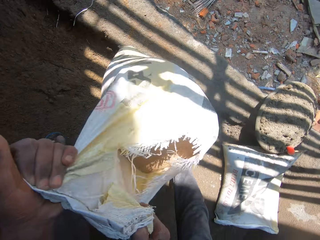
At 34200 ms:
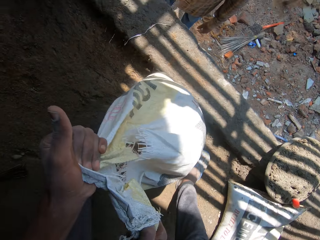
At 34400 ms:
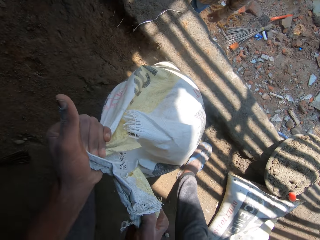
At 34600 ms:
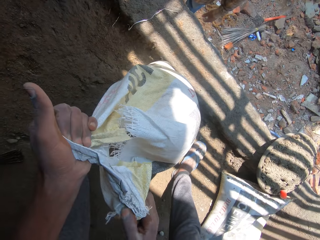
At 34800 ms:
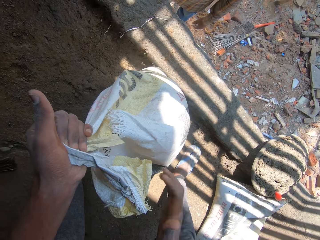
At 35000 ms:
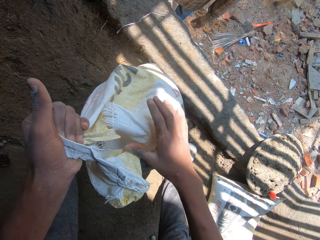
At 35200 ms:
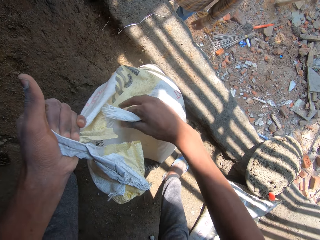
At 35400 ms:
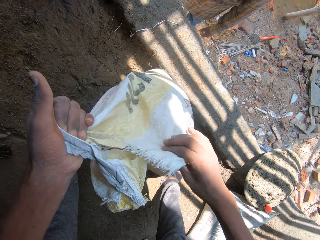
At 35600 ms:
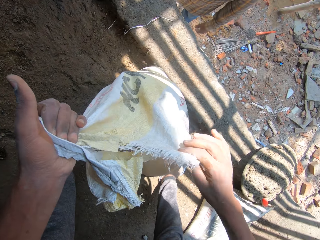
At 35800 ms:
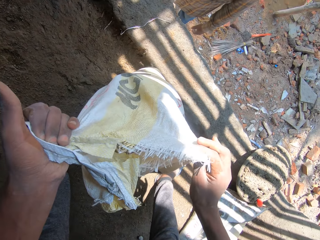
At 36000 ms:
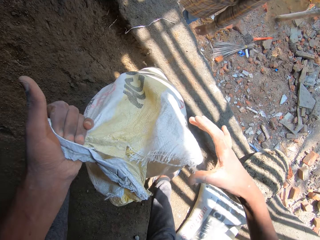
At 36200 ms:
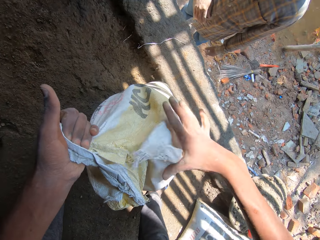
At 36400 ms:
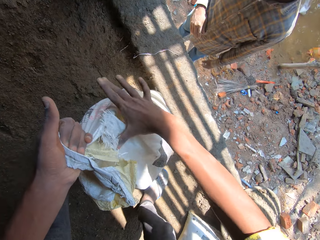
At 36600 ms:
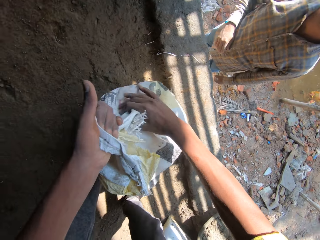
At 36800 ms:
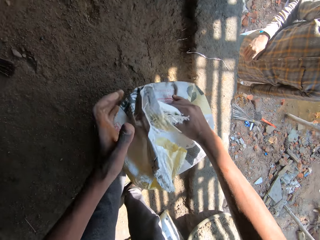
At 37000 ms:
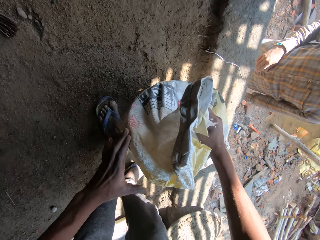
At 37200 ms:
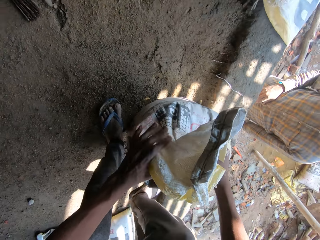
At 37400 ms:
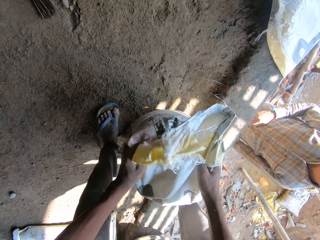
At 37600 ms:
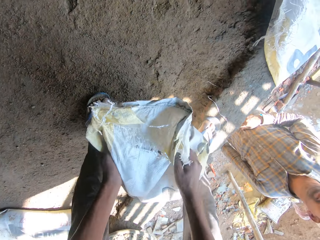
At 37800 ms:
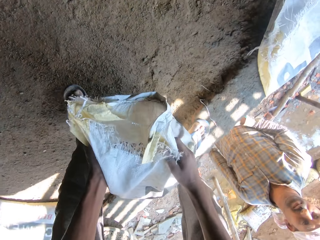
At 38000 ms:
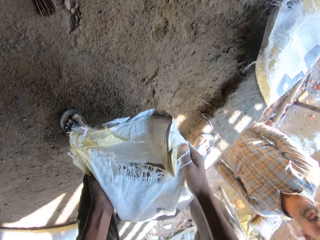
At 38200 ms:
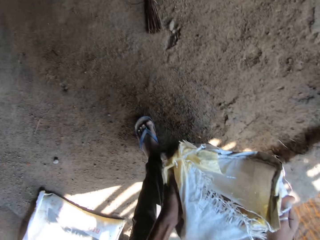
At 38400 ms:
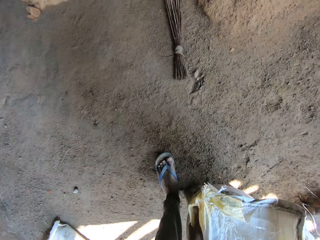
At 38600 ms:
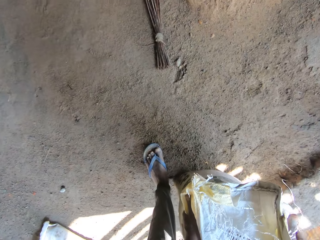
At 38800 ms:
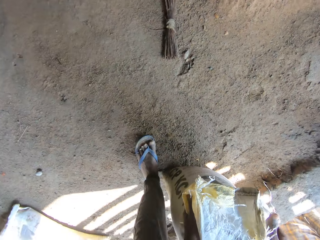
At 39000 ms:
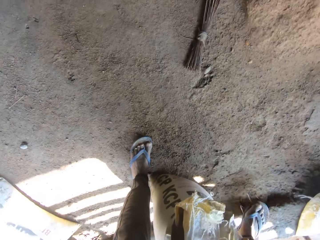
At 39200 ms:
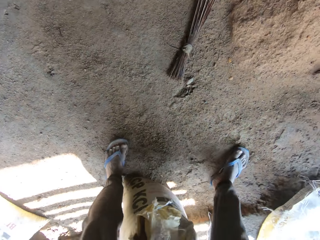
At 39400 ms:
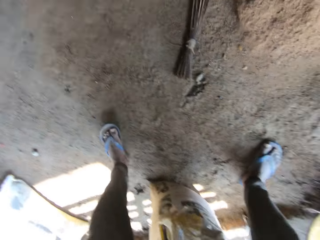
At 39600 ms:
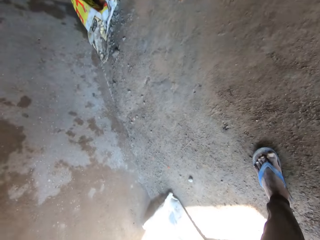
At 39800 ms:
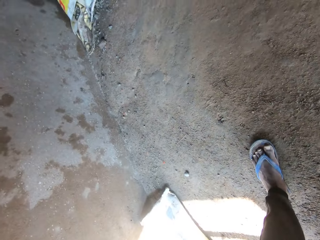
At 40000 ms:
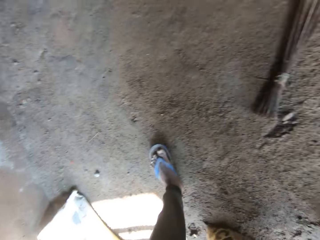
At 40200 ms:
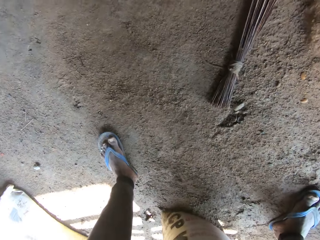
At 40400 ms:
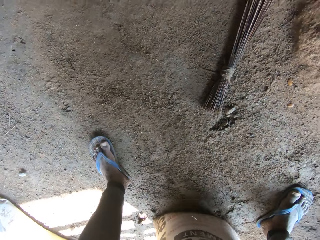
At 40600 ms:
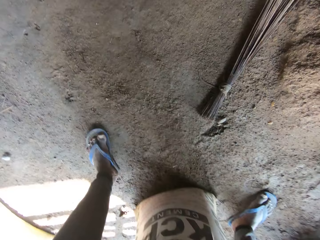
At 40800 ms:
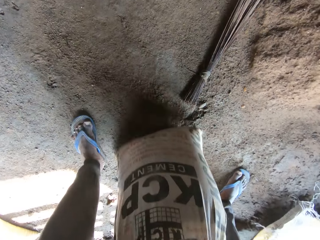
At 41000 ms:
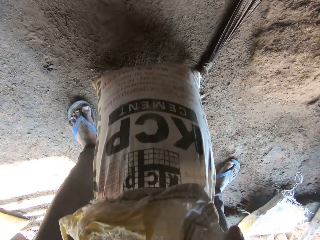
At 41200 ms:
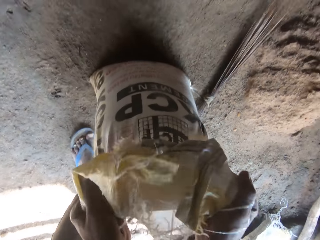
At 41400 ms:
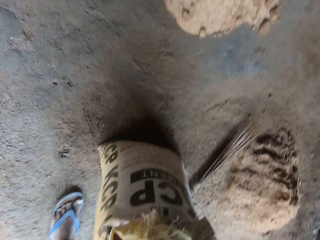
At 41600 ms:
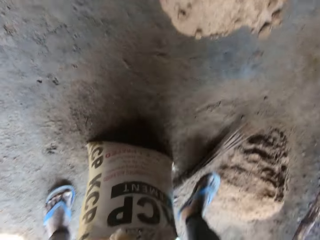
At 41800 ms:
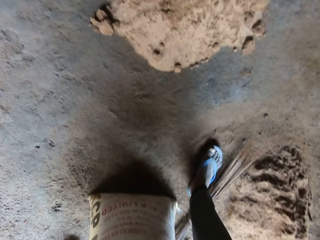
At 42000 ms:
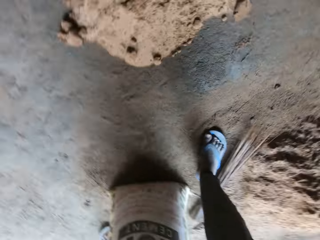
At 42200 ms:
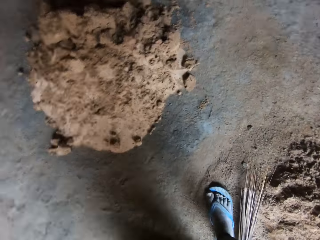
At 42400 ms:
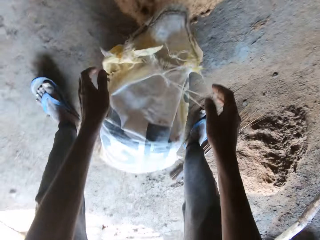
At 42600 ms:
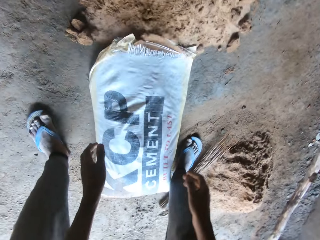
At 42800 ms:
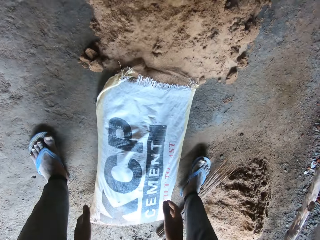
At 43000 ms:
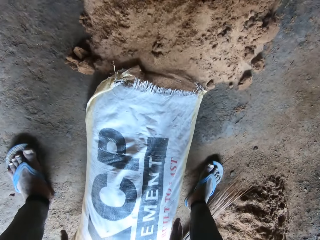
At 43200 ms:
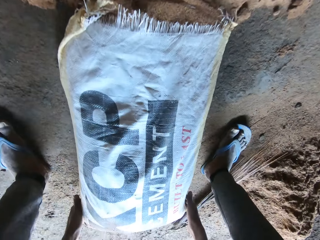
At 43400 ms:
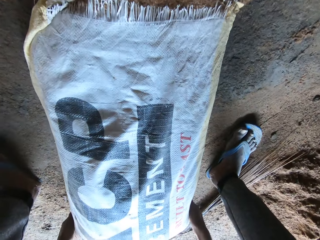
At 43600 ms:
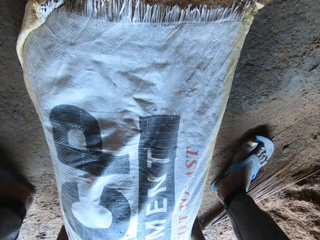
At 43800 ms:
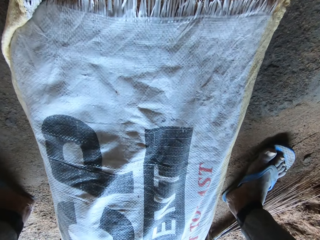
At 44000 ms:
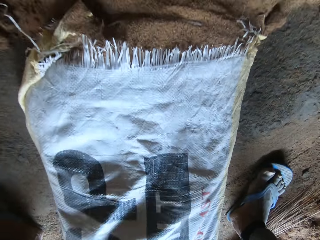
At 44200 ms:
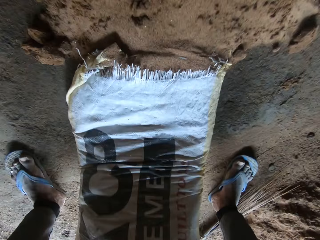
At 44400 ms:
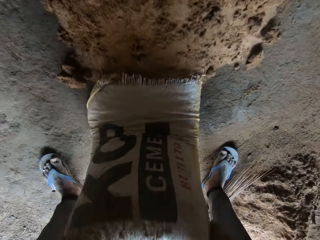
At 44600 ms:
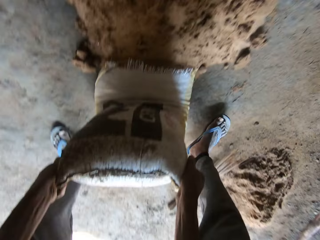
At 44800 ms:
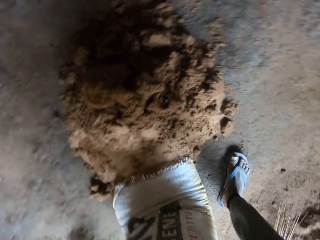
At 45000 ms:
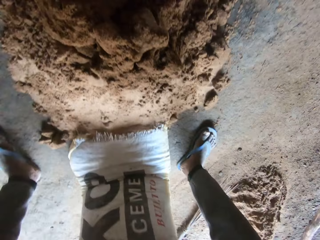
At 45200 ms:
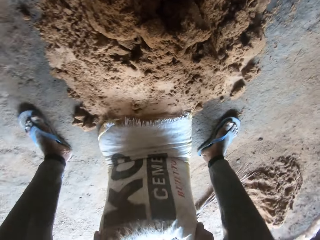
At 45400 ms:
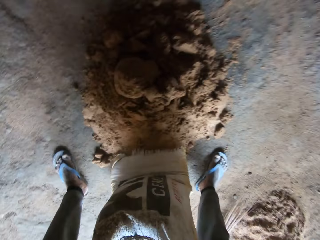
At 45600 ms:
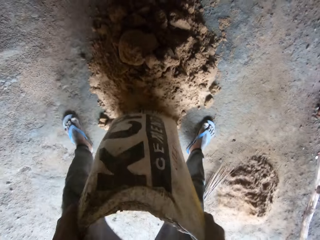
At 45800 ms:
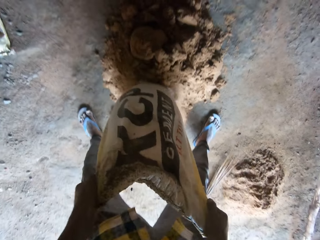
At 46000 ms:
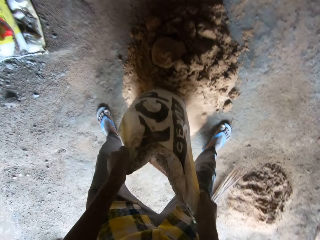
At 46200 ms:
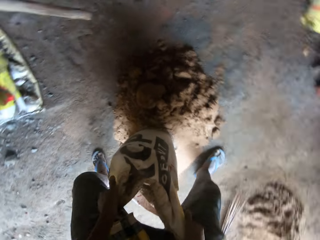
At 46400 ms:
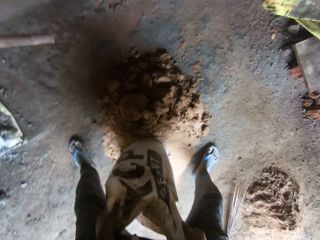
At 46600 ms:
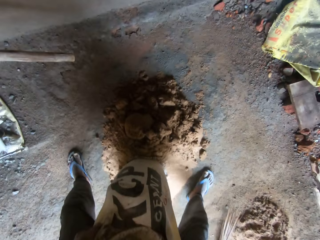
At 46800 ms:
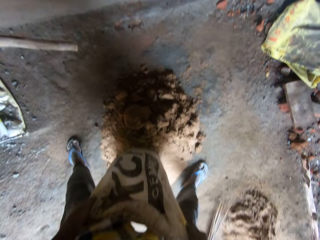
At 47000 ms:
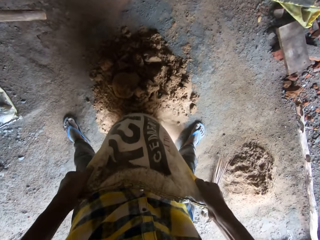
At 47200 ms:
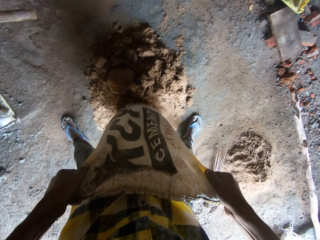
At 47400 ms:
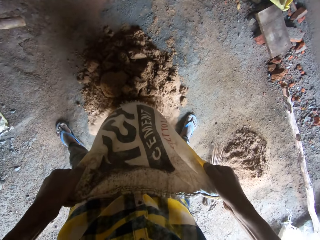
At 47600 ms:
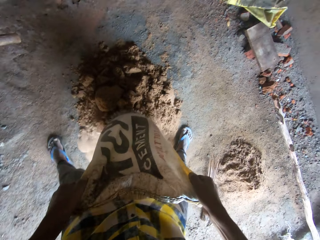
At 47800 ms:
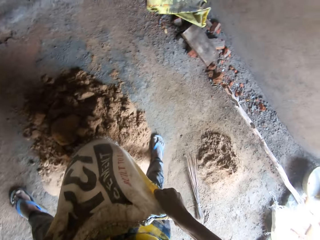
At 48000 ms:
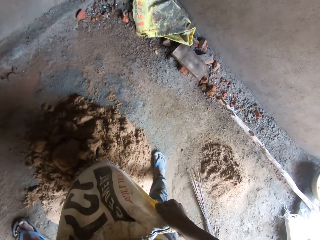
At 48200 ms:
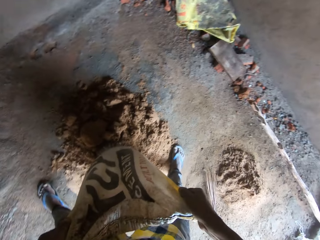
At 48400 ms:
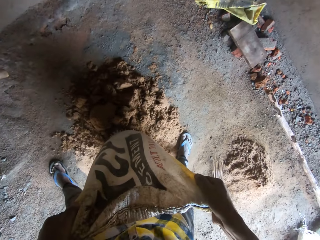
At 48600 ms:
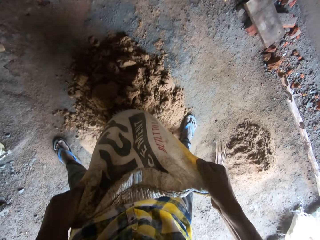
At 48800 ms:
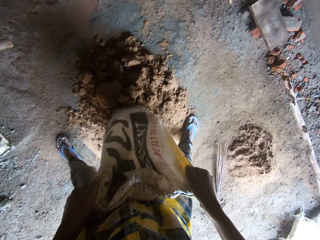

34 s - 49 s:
The camera wearer pulls the sack with both hands. He holds the sack with both hands. He pulls his hand off the sack. He holds the sack with both hands. He carries the sack with both hands. He empties the soil from the sack on the floor.

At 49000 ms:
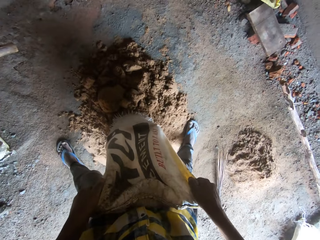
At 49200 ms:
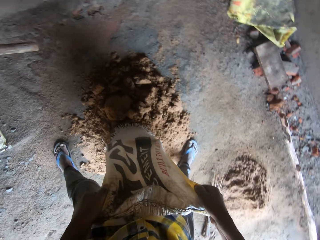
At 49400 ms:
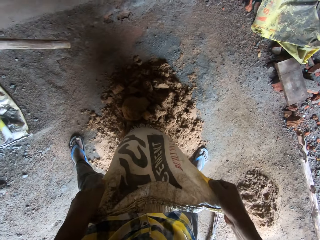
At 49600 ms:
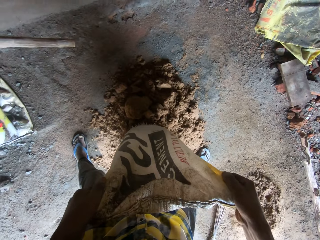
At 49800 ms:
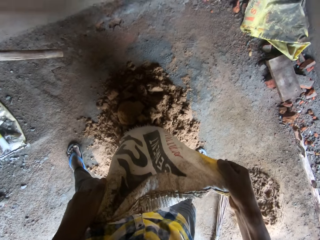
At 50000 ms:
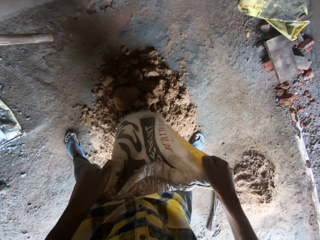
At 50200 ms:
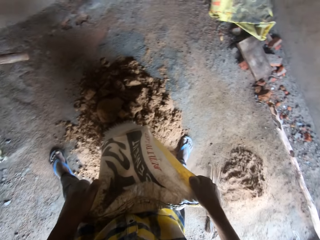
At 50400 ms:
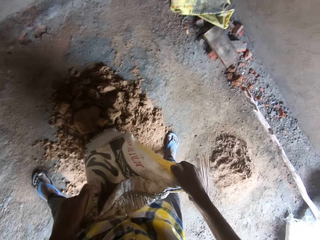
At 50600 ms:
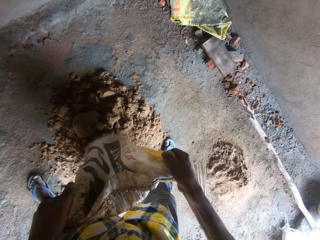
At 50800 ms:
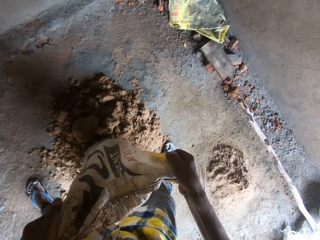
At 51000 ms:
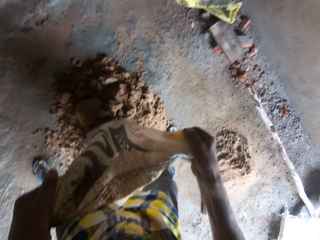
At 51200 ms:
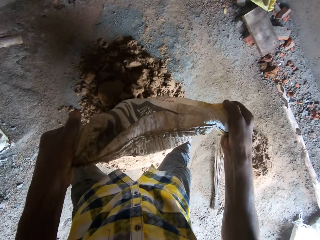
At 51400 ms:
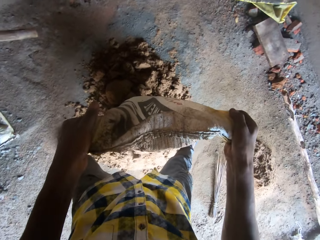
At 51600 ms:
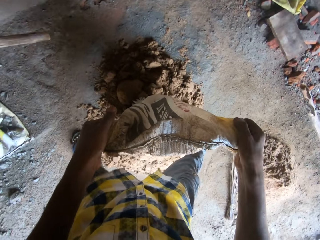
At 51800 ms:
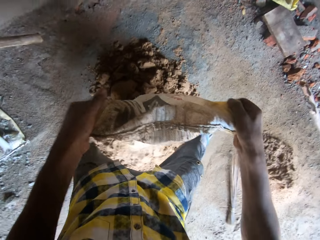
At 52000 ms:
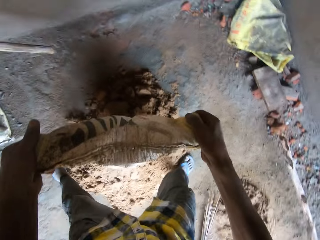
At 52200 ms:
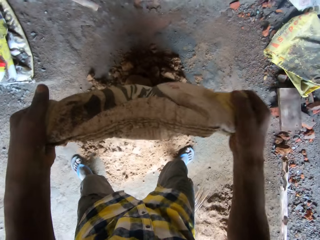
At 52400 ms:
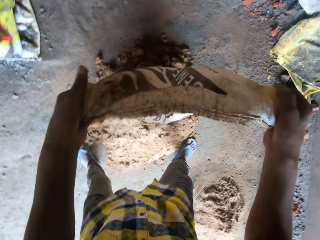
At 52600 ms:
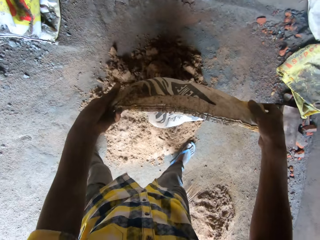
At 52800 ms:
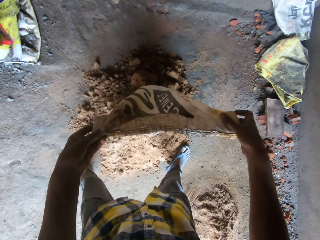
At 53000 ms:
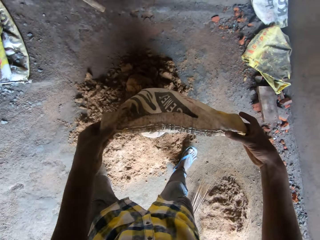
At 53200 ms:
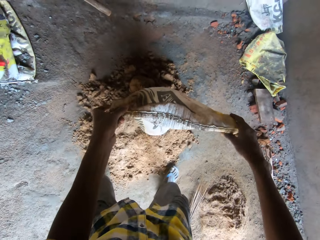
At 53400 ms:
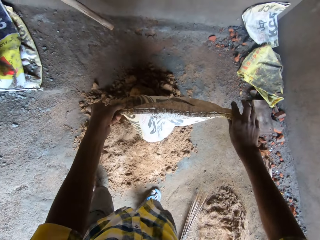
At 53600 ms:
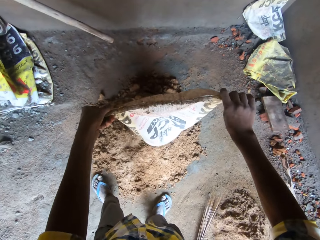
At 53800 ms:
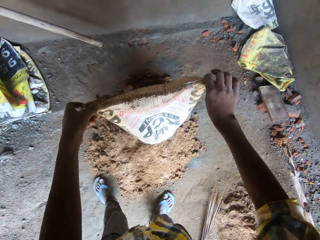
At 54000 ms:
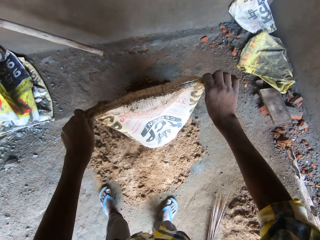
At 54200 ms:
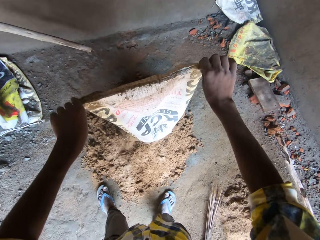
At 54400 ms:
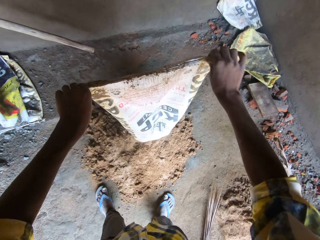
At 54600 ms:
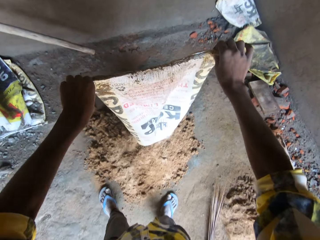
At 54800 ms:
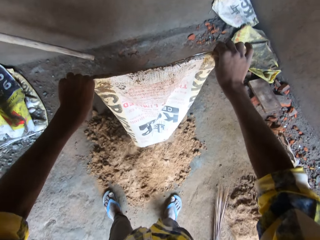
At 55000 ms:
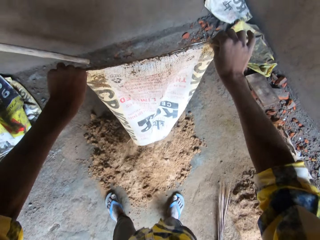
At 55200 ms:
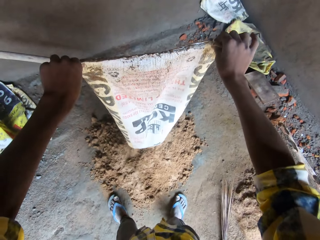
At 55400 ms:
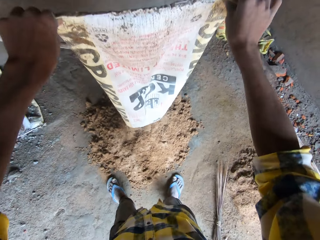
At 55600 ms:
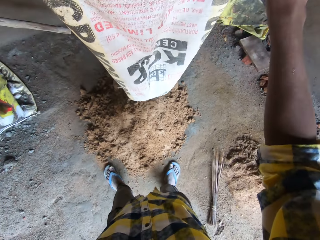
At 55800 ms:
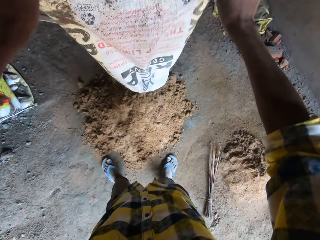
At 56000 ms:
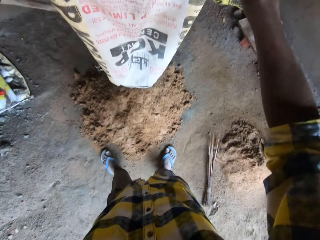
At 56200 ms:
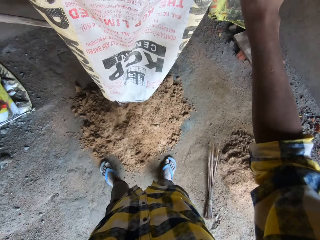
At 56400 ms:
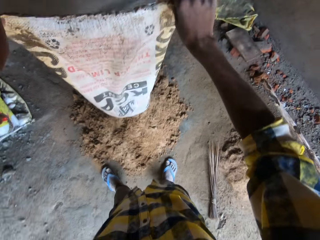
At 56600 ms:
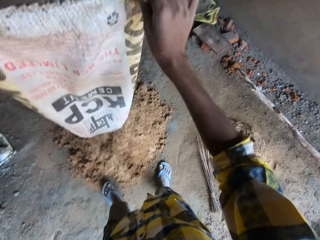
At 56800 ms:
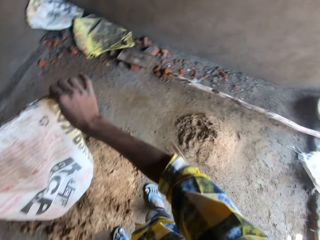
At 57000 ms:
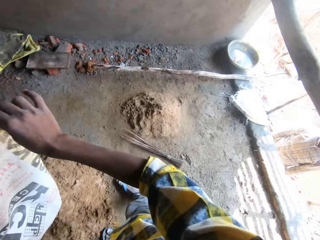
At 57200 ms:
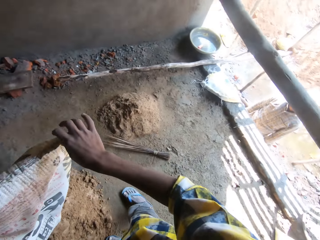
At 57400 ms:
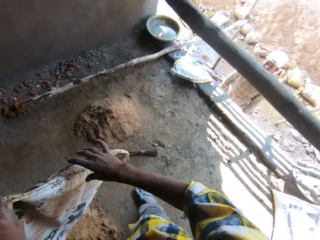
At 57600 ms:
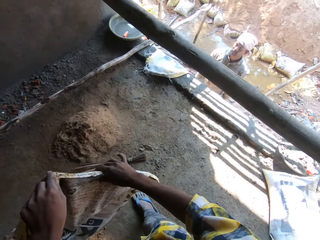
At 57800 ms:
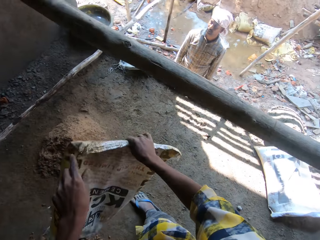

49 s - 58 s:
The camera wearer walks away from the soil.
